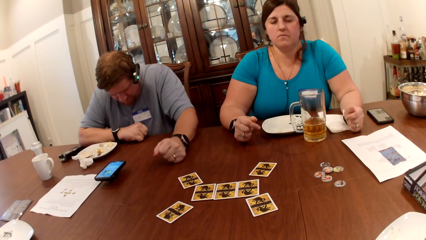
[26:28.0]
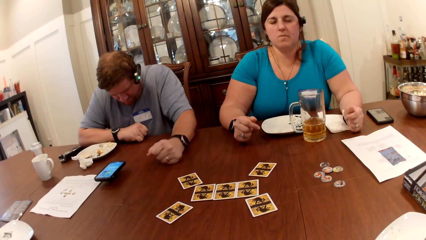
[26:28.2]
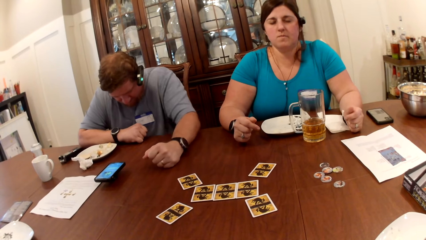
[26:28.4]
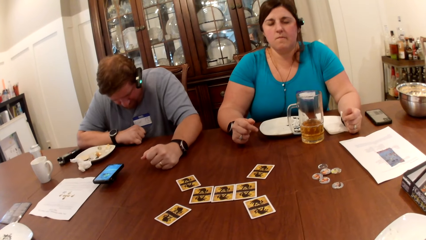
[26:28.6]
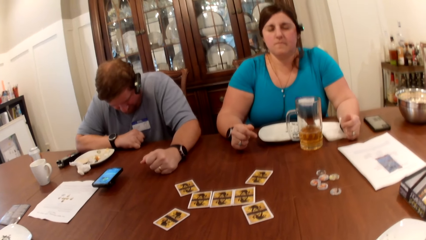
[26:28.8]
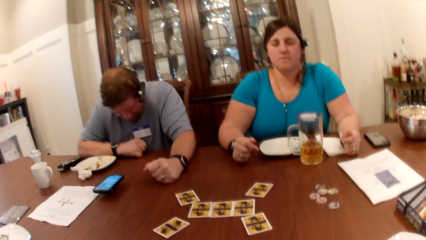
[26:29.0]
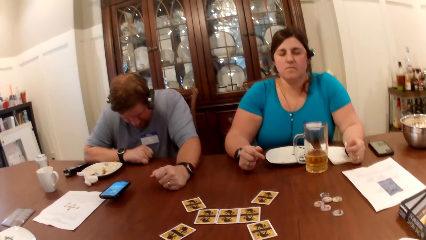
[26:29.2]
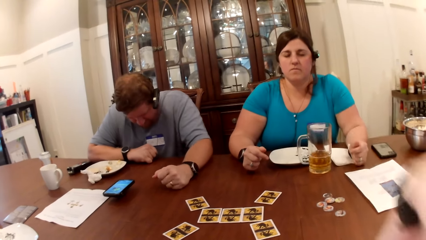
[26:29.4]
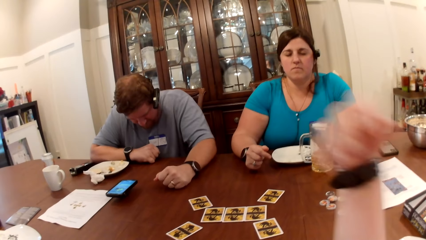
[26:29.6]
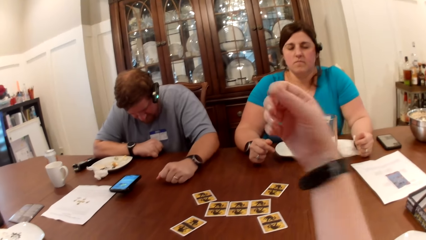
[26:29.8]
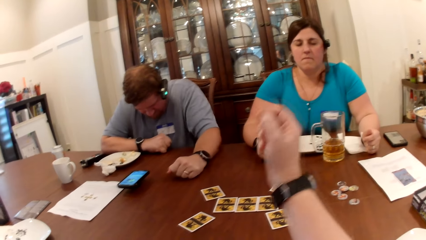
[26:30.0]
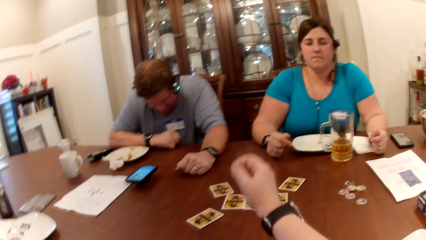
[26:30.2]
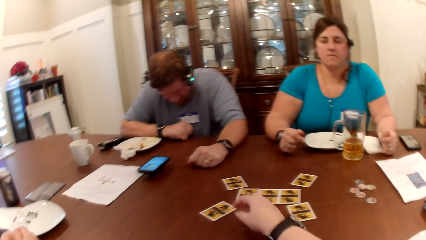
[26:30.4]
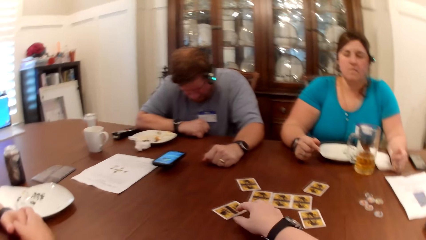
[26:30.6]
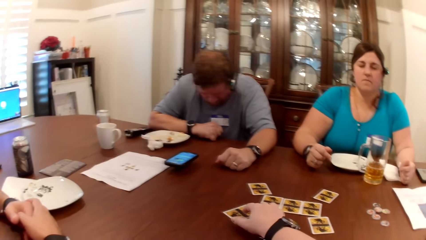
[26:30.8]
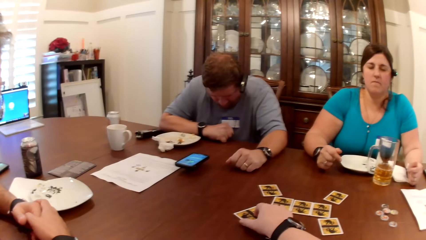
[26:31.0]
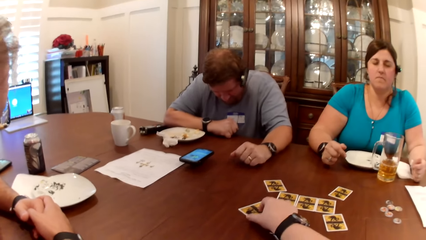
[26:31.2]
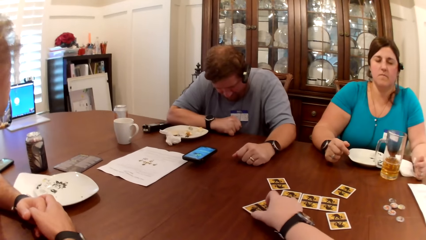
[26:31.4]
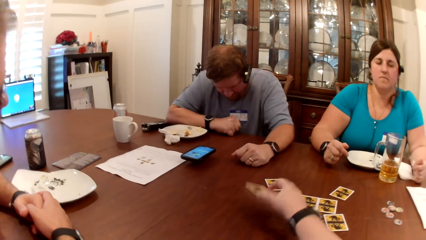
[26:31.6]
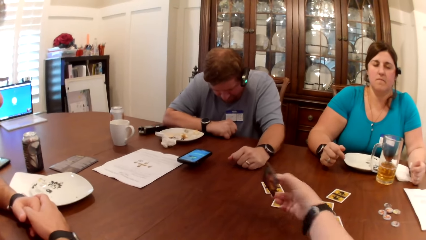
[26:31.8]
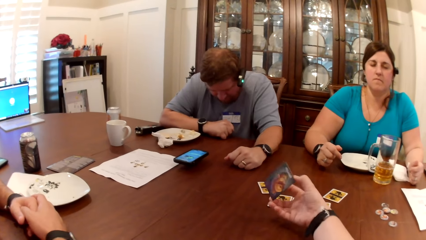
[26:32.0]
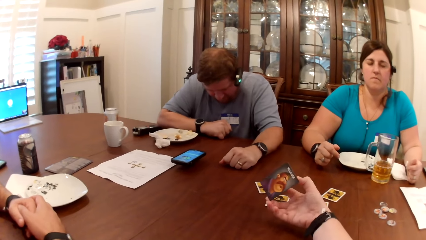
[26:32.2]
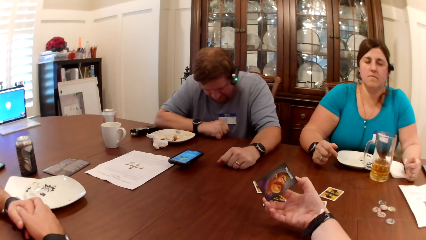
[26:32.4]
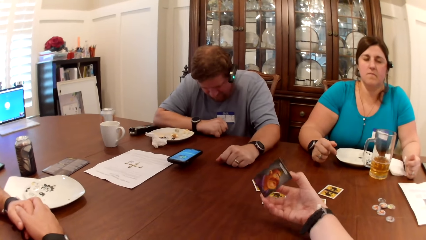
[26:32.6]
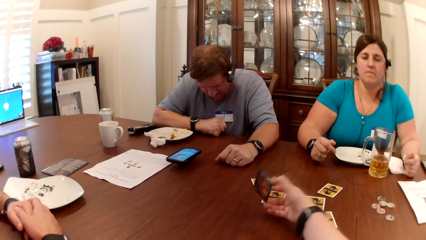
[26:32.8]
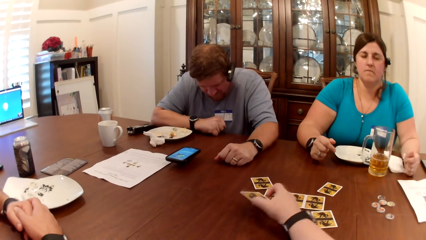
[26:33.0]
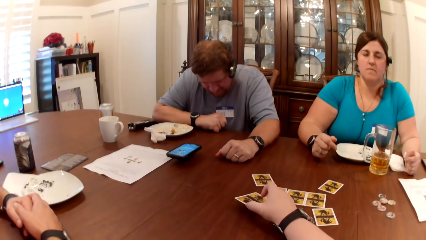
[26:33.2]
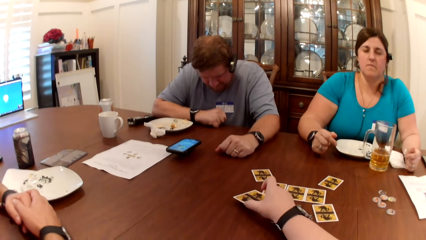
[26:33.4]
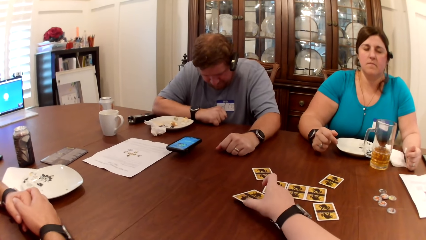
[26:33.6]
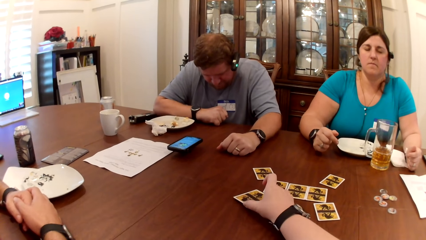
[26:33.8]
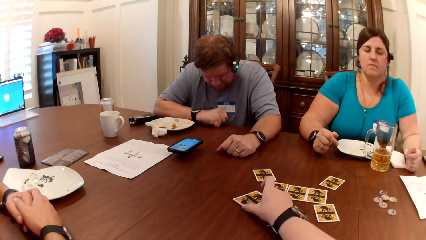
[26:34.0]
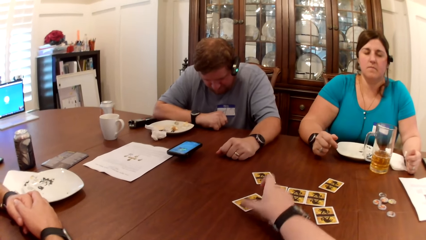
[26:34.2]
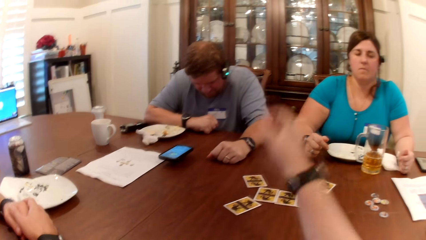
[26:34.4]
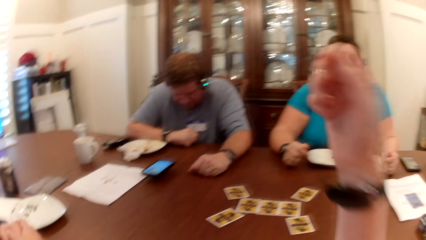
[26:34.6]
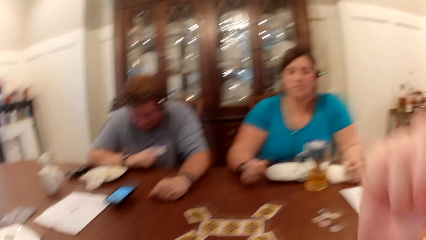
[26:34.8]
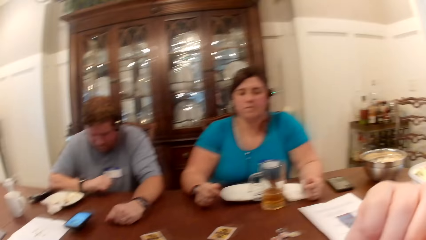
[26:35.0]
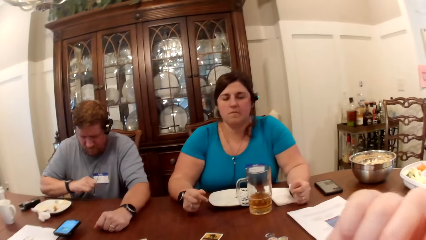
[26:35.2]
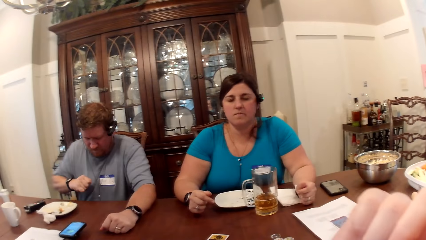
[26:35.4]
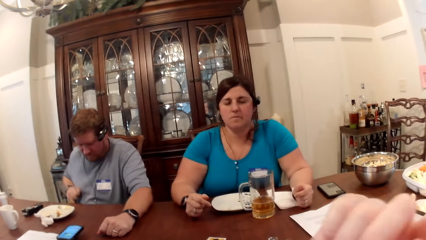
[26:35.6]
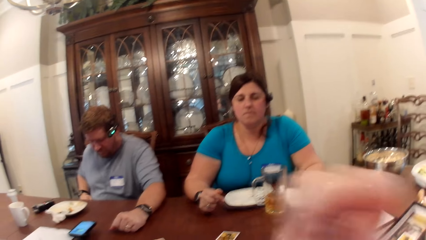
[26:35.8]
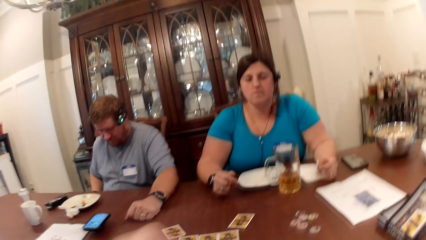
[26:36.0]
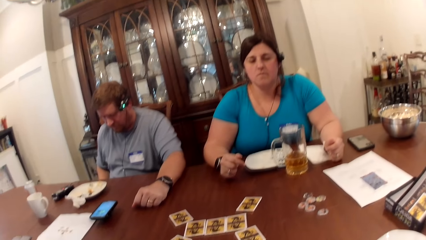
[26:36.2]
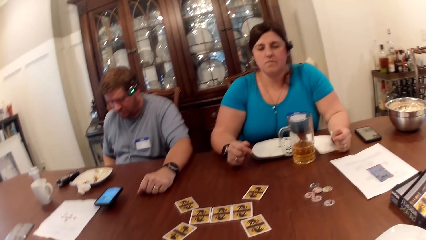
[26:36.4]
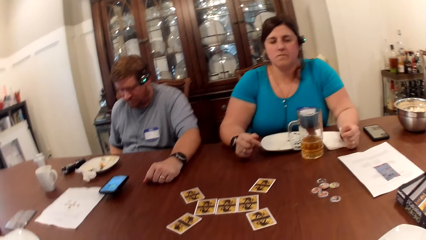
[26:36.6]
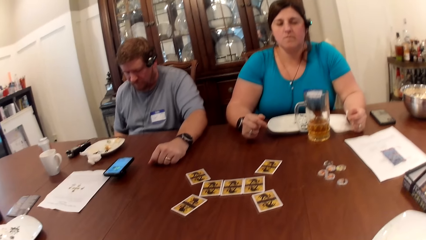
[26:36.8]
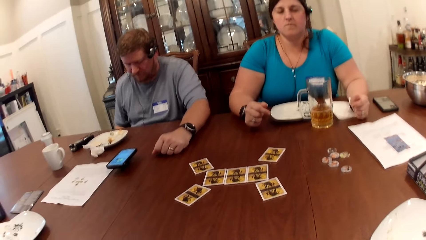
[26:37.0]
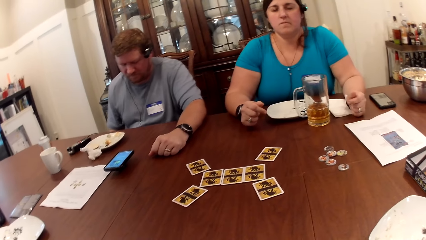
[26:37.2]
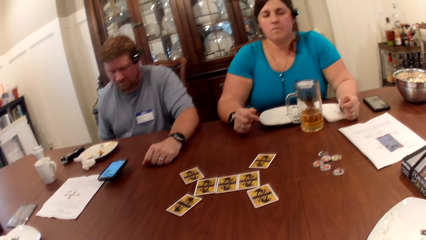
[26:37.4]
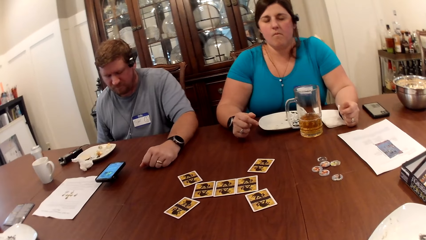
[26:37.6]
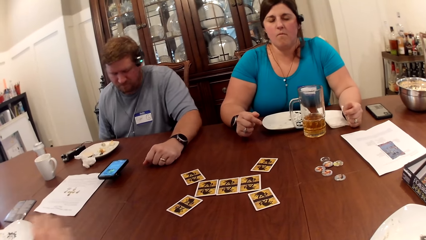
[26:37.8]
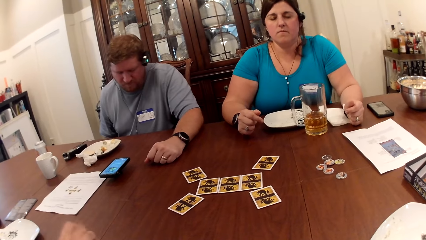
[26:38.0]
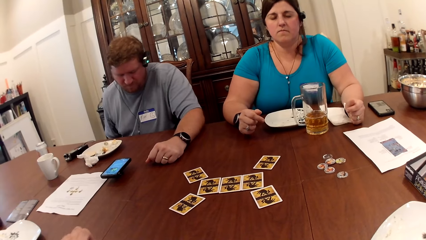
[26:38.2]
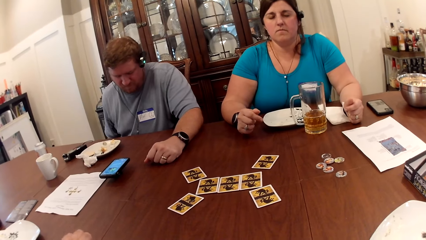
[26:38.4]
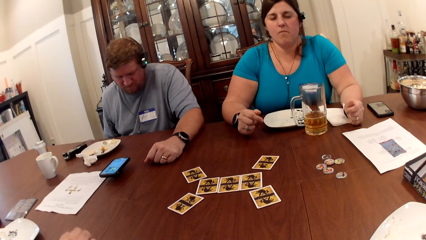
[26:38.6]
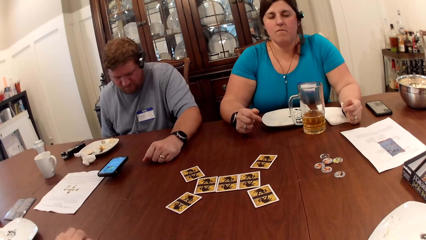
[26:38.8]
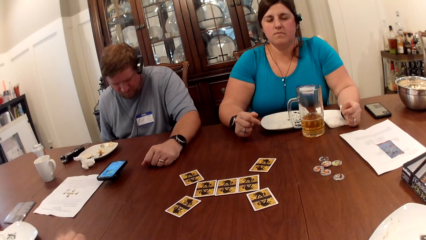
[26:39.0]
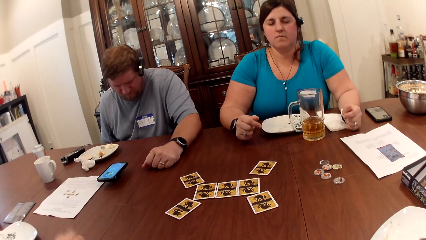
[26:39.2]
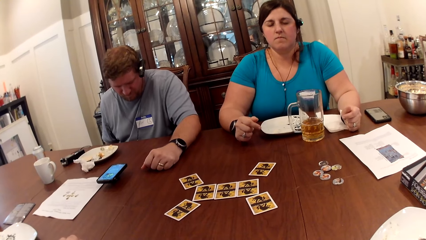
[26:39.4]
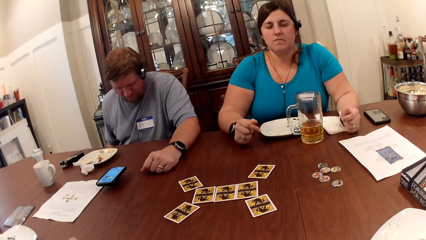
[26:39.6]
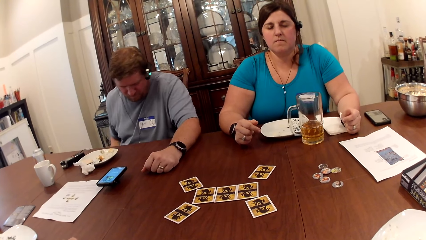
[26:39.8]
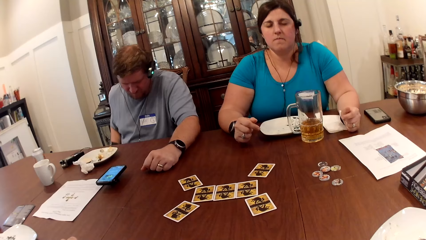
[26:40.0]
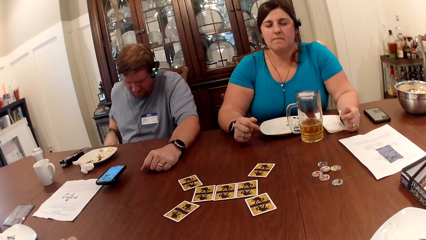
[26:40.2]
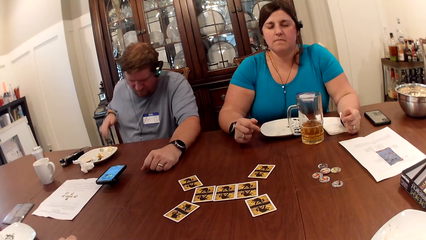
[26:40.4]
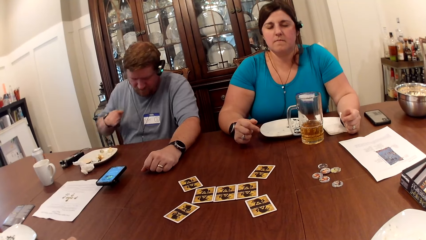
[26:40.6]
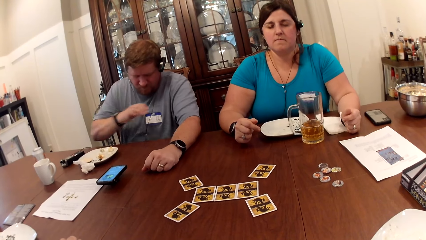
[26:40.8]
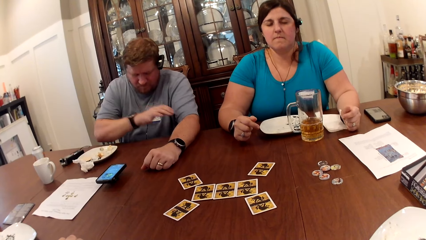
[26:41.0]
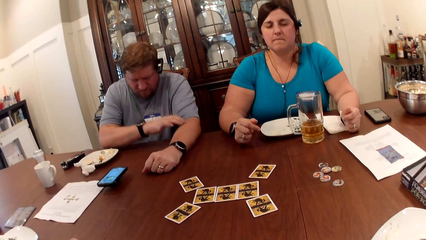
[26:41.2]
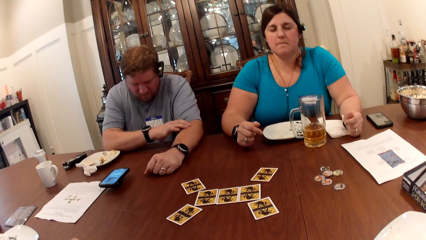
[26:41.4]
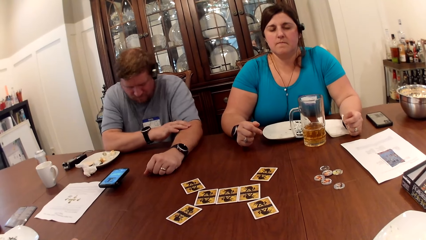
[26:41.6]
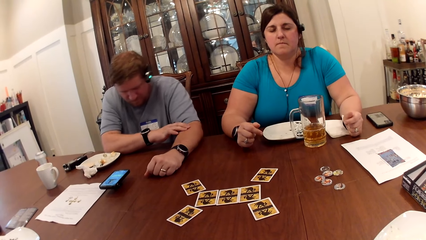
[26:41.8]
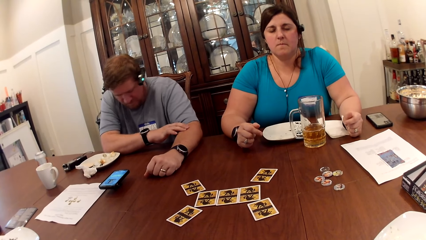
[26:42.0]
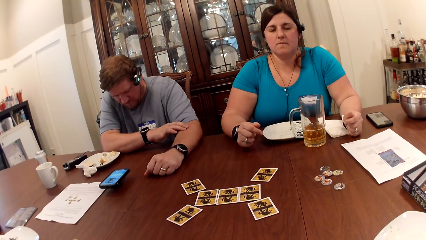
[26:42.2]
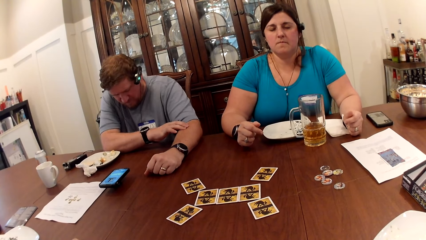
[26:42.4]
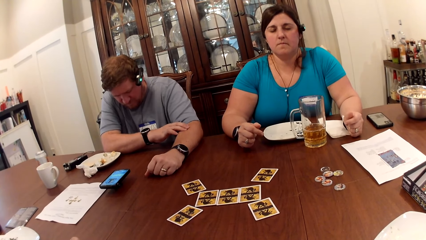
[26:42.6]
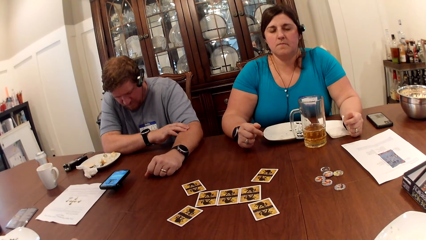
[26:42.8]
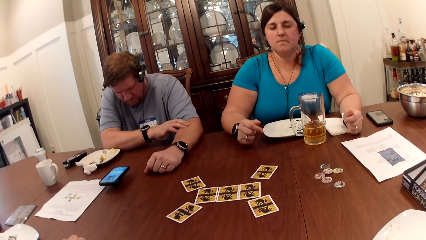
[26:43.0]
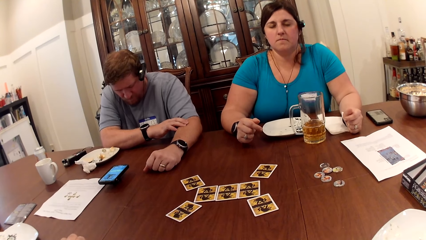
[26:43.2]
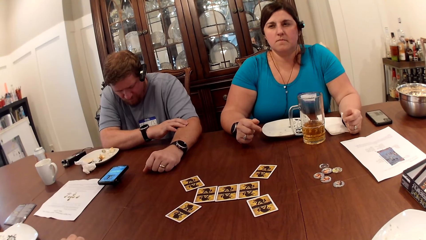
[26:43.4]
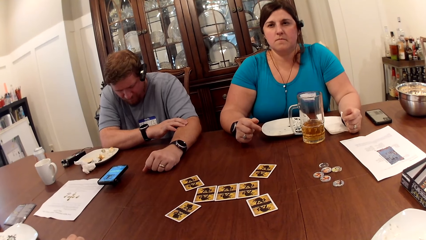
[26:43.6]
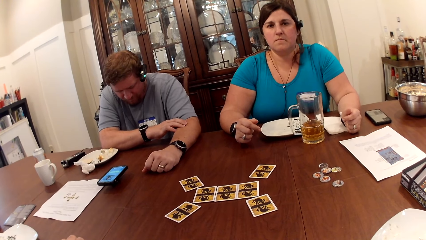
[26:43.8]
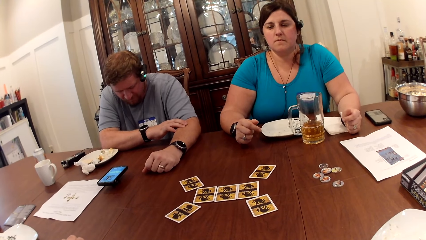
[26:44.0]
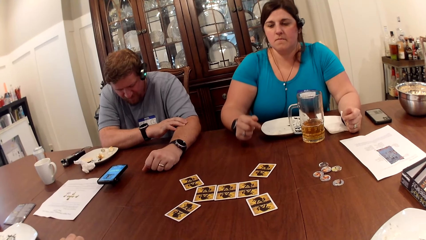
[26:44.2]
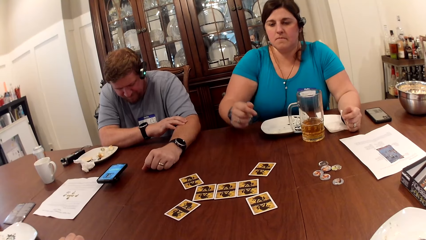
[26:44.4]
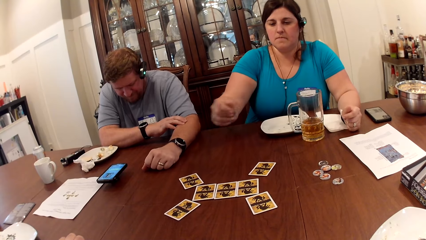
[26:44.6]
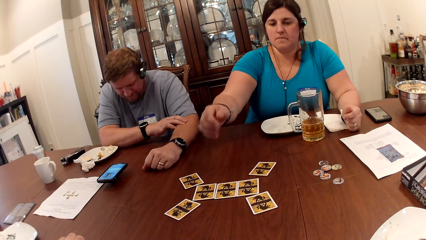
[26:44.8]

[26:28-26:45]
The camera wearer picks a card with her right hand. She looks at the card. She drops the card with her right hand.
